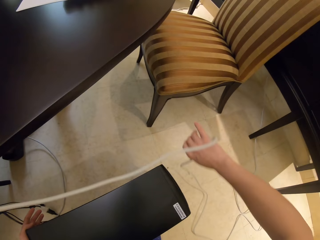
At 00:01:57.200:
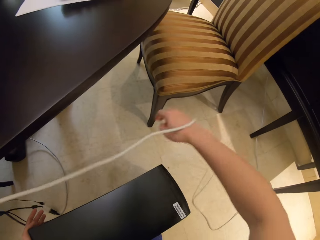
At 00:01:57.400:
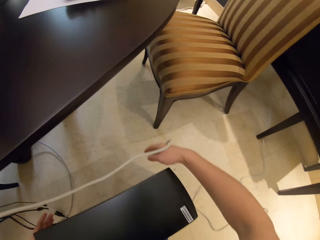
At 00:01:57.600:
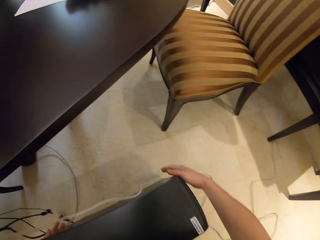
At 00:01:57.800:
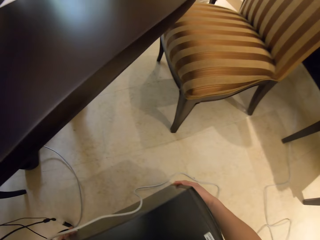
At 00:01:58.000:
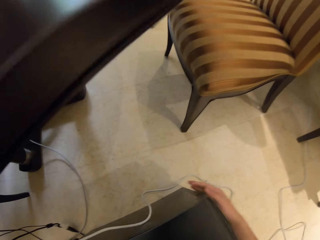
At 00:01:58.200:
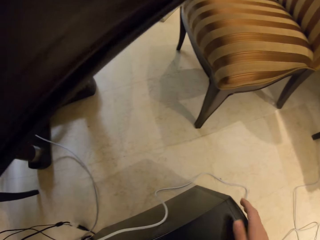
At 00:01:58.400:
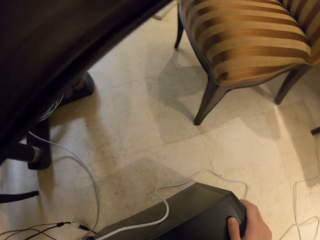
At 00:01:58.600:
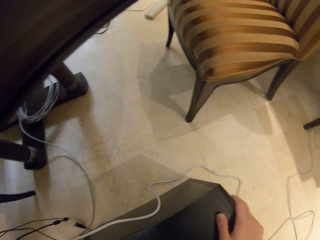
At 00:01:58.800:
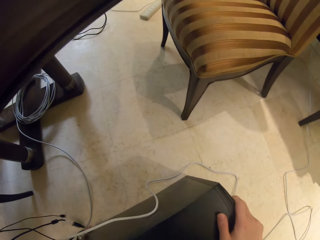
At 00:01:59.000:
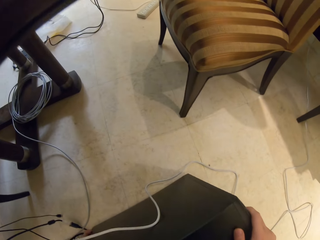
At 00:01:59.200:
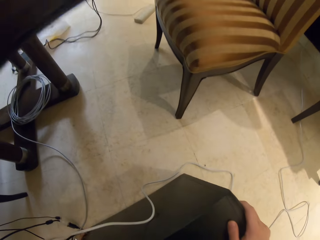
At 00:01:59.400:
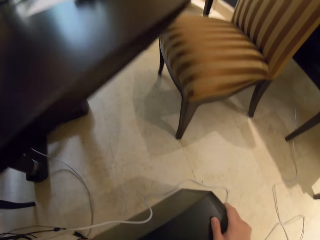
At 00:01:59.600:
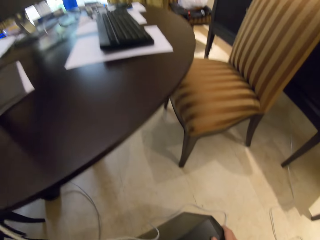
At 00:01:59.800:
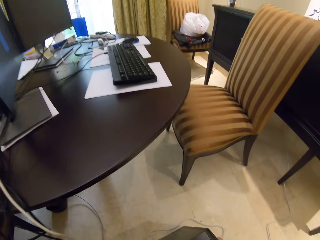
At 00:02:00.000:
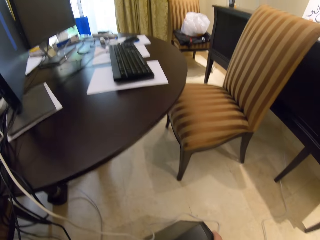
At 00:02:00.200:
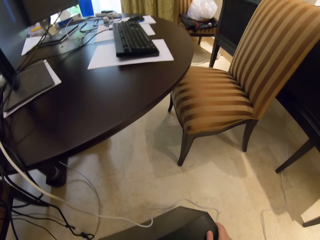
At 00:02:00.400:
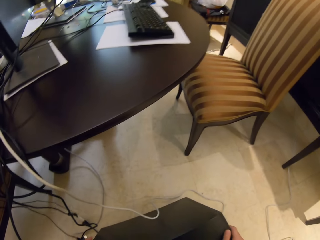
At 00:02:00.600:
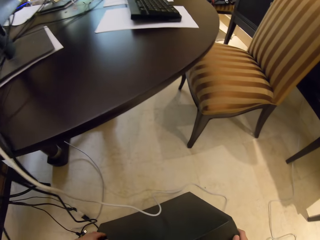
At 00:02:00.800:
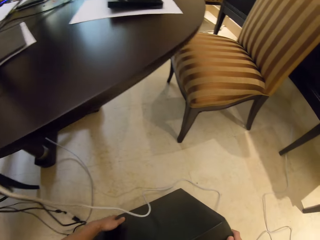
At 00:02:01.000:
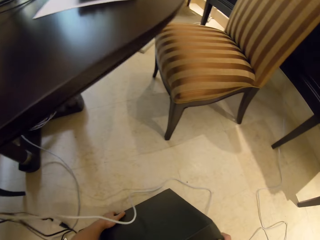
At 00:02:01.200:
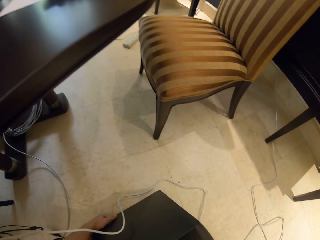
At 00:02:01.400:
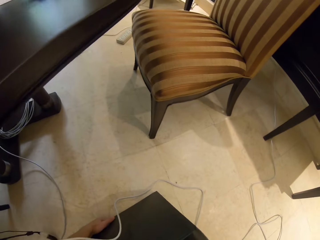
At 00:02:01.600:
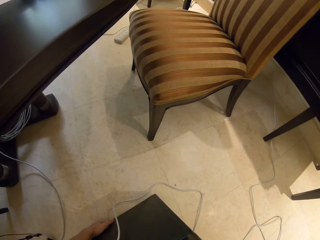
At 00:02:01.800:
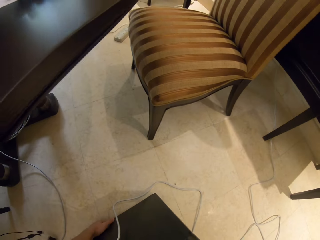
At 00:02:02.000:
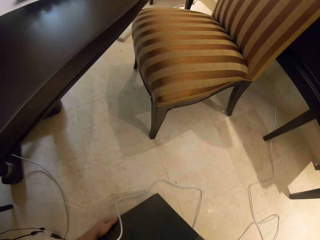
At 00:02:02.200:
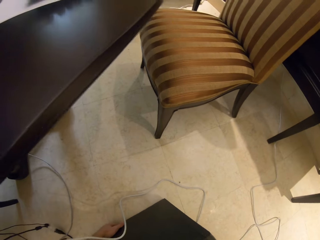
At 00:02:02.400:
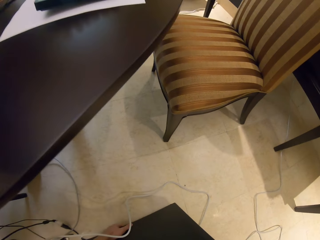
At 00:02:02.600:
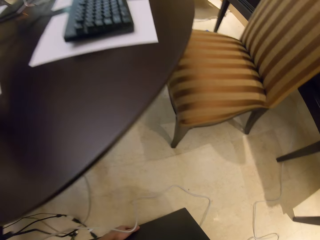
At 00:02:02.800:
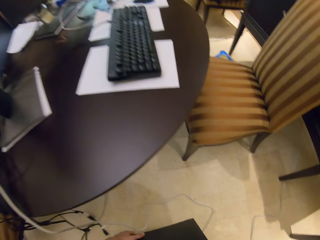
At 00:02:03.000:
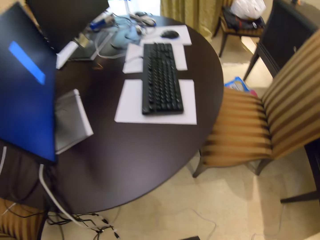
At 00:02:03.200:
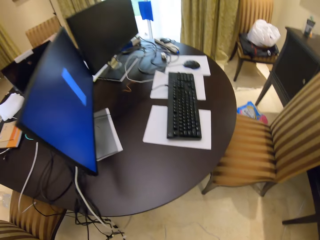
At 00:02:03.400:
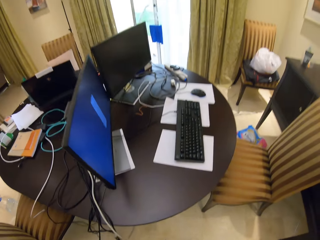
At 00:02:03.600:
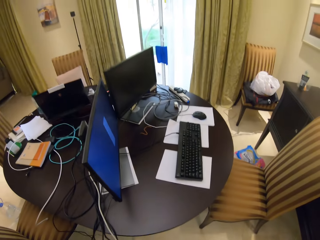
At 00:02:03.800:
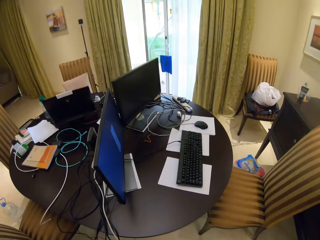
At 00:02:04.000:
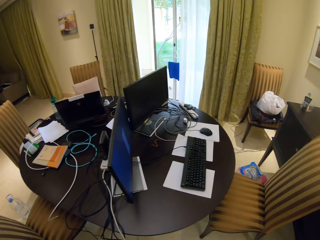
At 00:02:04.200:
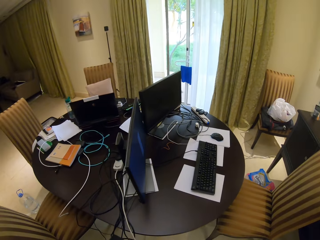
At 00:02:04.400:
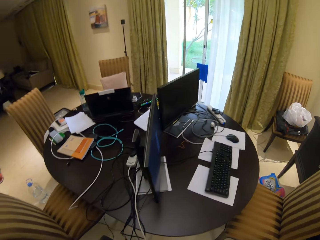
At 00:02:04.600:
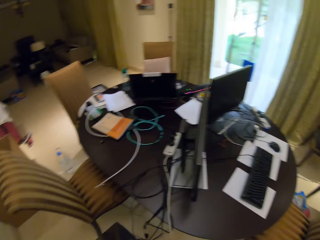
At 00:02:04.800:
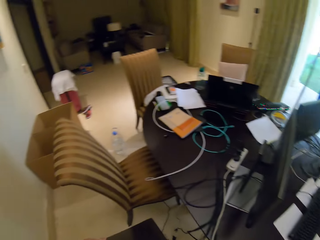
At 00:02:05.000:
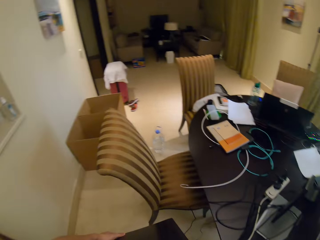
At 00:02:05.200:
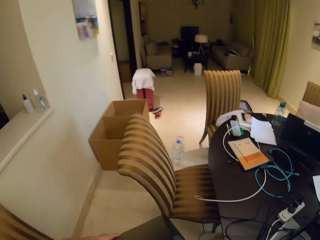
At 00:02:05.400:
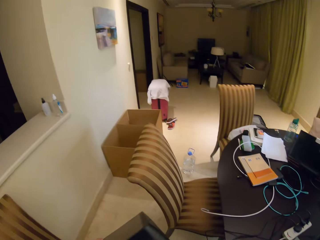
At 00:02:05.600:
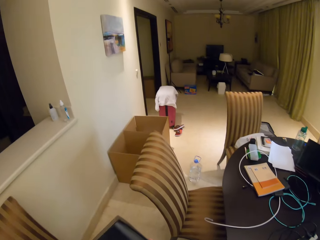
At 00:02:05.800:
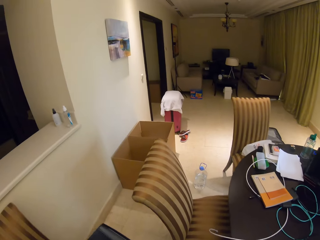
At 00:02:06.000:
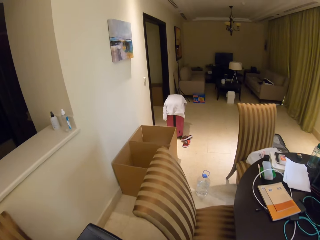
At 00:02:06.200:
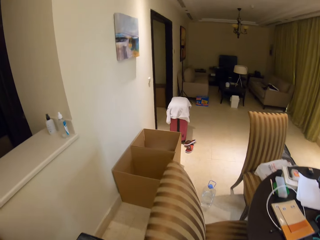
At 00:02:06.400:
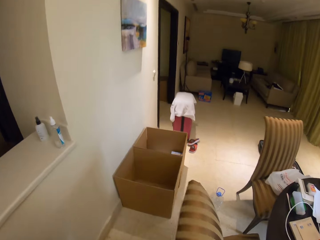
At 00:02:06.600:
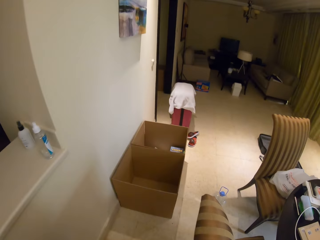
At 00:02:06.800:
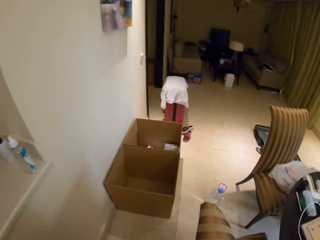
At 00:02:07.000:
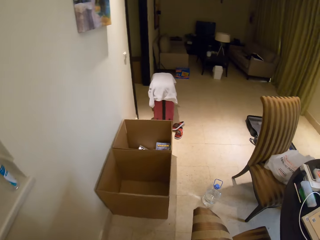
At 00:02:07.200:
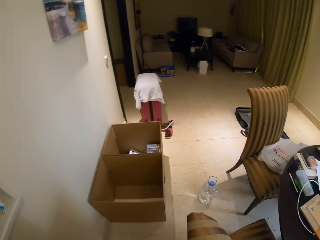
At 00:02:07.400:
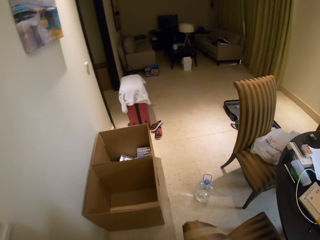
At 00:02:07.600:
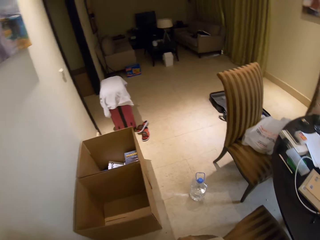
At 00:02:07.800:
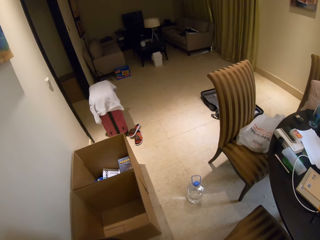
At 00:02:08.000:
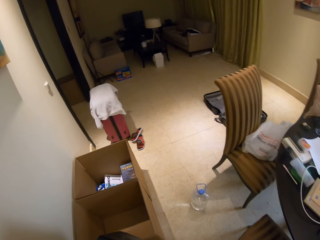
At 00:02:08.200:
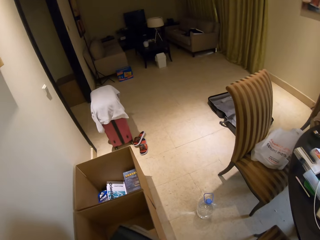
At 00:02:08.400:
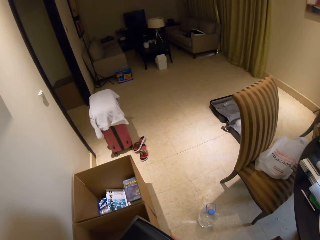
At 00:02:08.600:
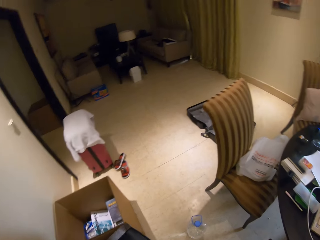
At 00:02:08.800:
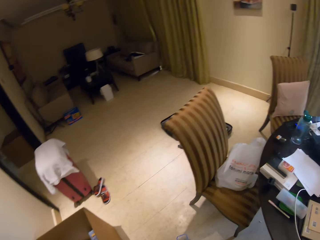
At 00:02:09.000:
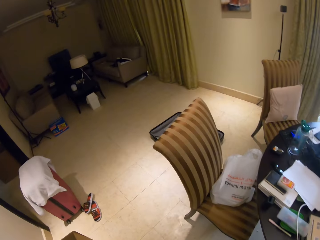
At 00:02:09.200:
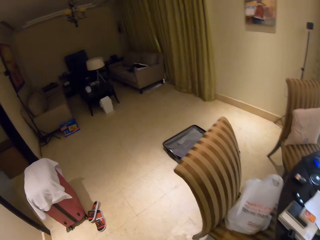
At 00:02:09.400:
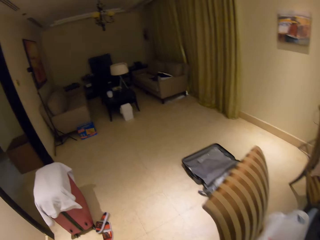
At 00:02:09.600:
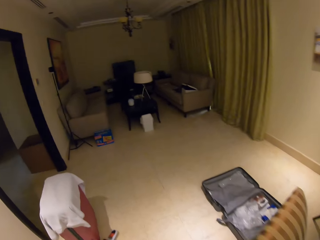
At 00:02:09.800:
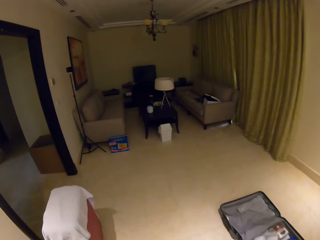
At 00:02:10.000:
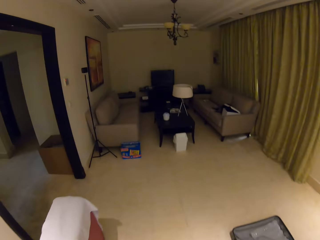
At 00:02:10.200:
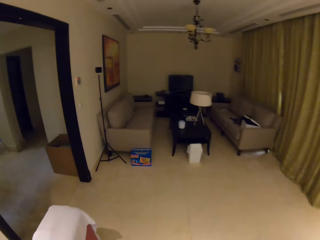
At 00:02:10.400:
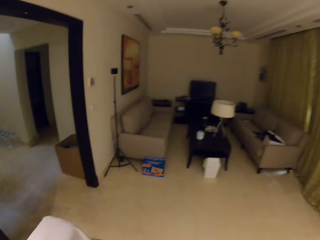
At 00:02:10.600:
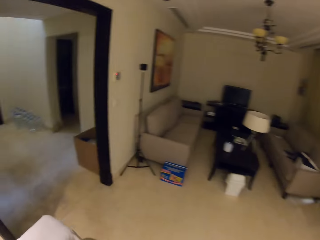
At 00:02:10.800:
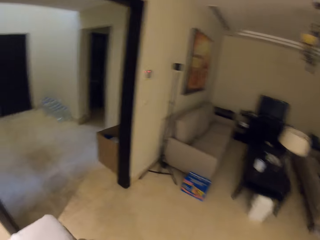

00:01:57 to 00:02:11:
The camera wearer puts the electrical wire down. They hold the monitor. They carry the monitor. They pick up the central power unit. They walk out from the room with the monitor. They walk around the office.

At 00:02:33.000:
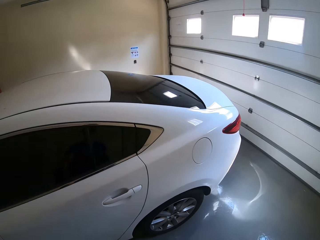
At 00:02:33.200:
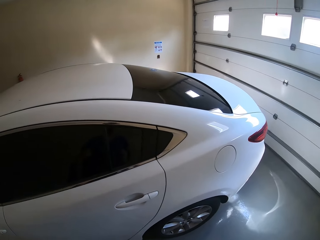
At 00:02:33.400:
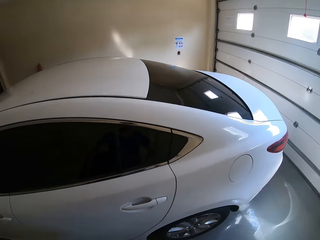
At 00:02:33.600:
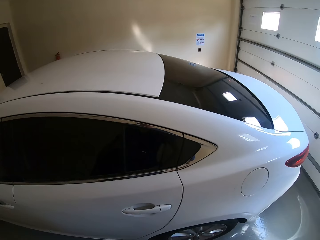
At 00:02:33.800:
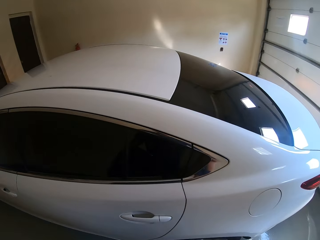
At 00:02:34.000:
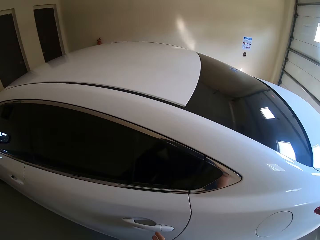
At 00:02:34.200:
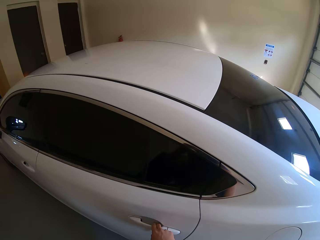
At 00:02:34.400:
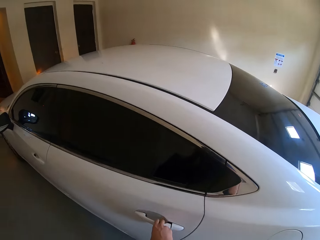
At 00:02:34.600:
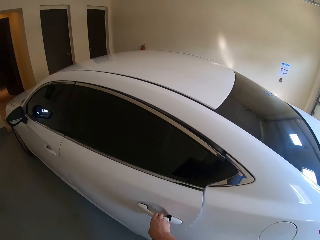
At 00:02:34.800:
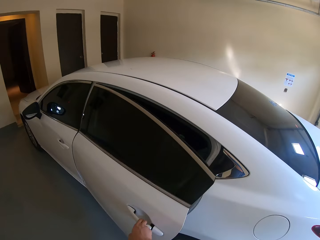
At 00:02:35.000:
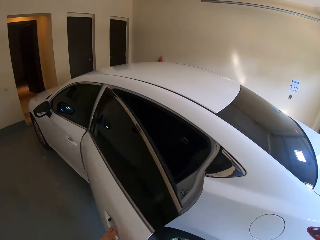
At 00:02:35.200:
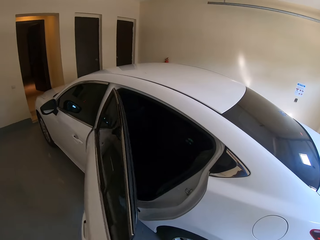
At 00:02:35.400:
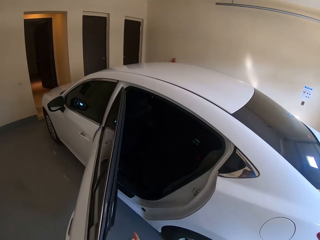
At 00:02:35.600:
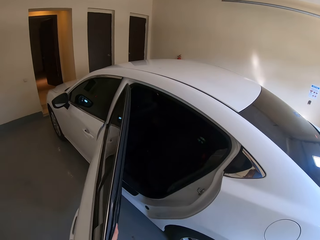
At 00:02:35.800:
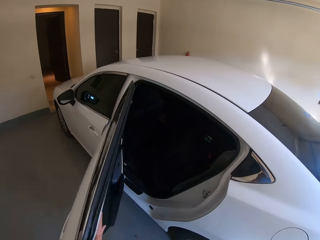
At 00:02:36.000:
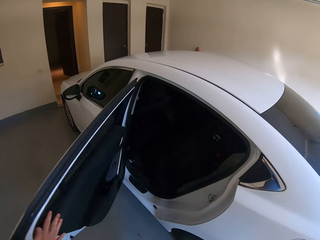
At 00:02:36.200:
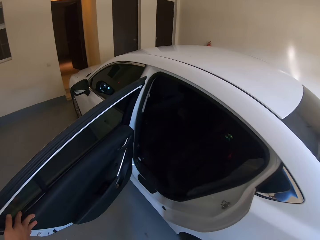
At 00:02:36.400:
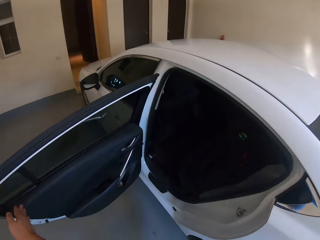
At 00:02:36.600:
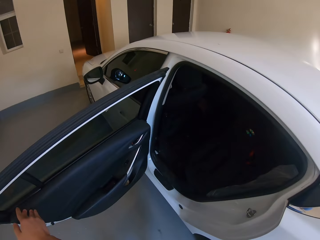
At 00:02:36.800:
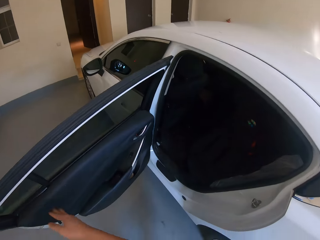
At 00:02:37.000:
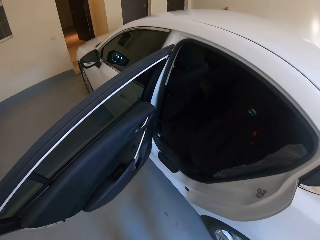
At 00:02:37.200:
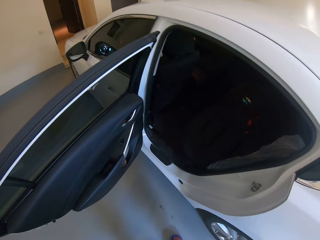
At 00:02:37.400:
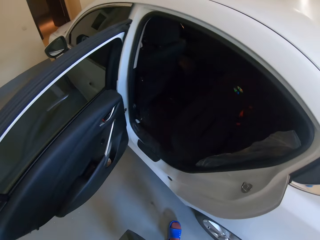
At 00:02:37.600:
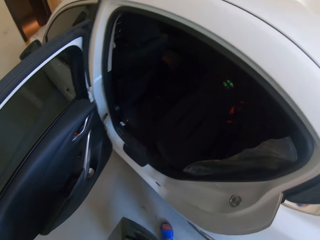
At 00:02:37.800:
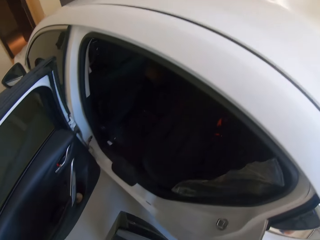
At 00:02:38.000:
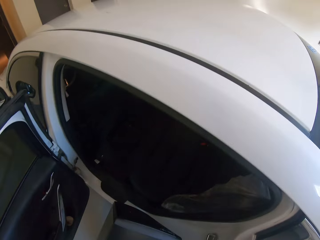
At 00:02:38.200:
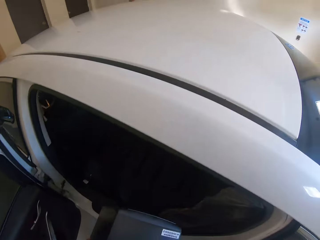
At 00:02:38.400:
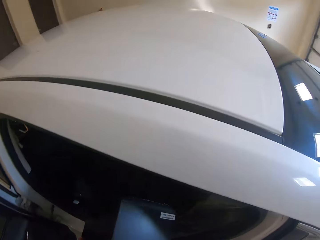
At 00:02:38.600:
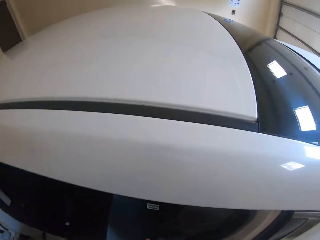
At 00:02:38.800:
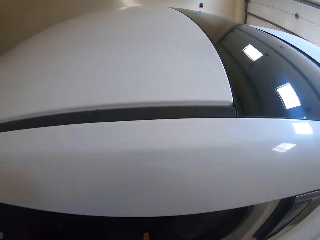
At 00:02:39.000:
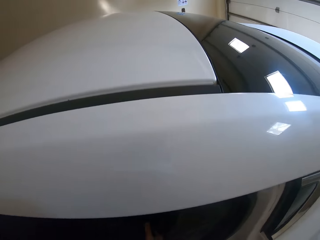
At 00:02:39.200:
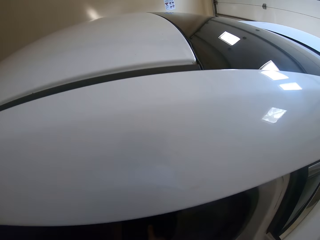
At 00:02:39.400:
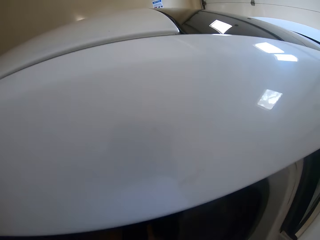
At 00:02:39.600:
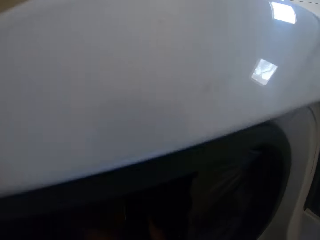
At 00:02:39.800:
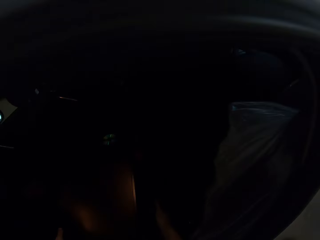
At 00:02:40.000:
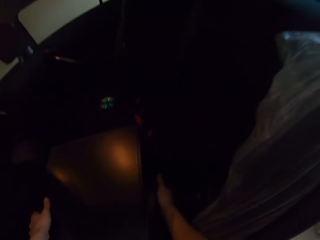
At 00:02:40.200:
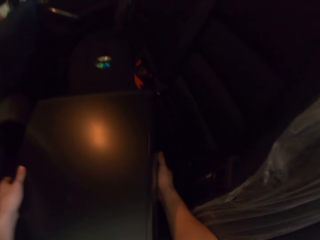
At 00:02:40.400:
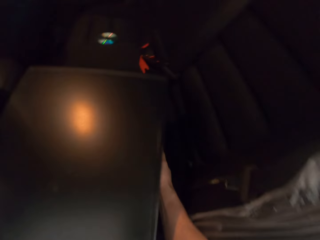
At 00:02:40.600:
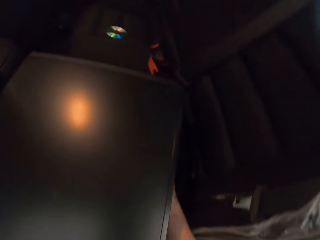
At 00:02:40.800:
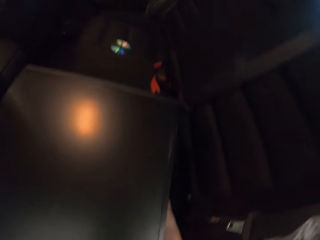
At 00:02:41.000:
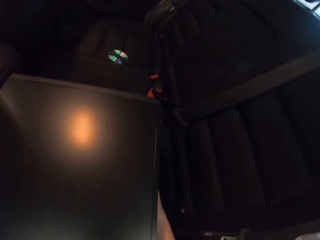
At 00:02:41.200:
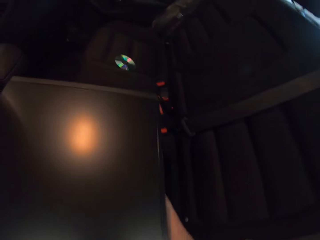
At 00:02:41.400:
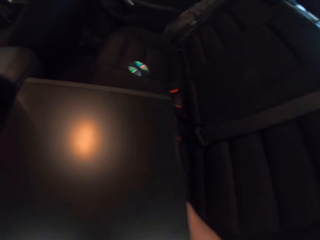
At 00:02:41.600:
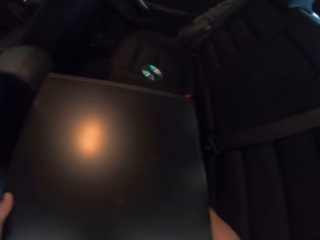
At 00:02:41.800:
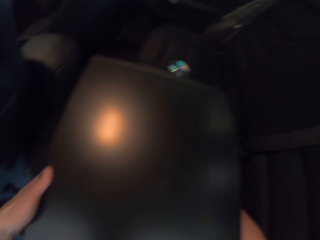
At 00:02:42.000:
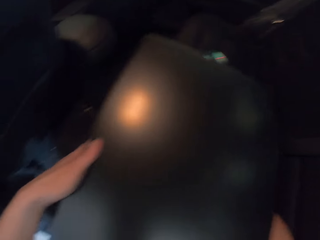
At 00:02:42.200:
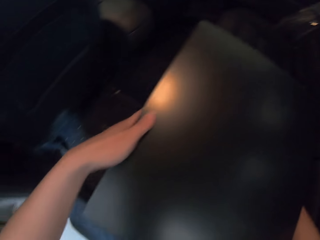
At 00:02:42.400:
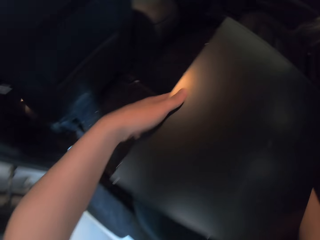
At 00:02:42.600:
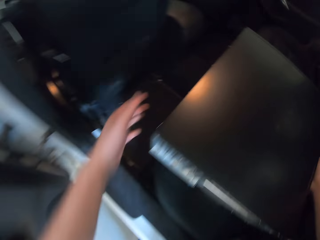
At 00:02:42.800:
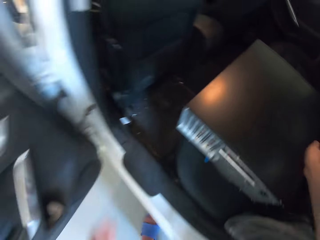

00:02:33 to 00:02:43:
The camera wearer opens the door of the car. They put the monitor inside the car. They put the central power unit inside the car. They put the monitor on the couch.
